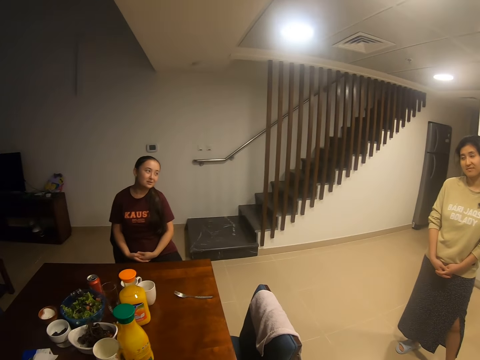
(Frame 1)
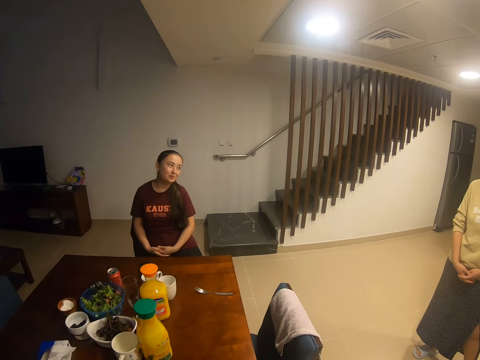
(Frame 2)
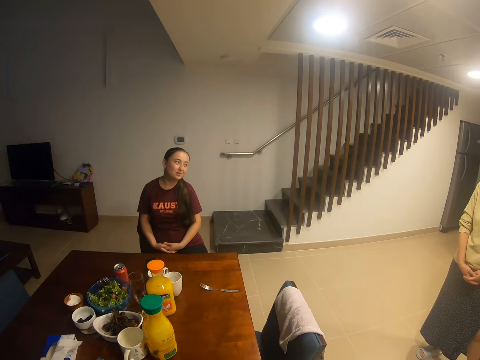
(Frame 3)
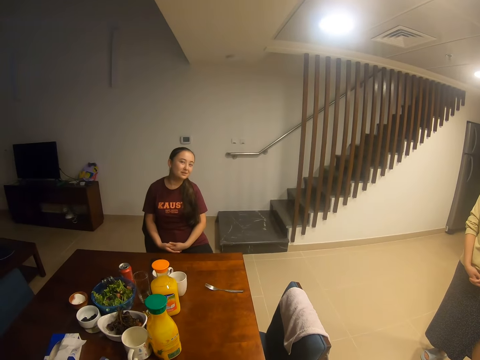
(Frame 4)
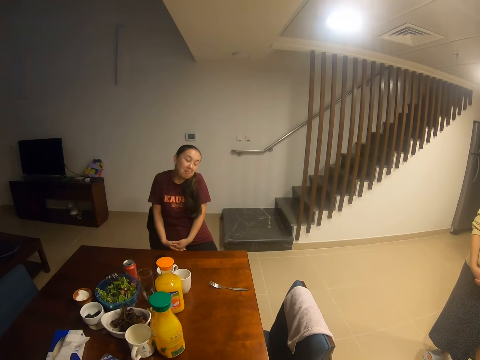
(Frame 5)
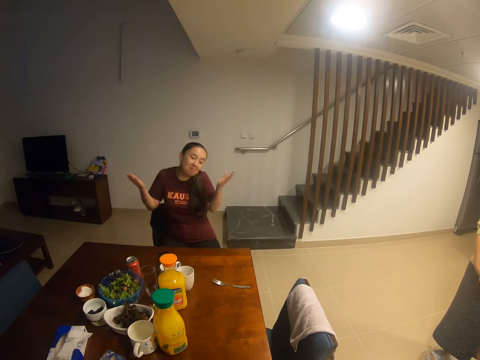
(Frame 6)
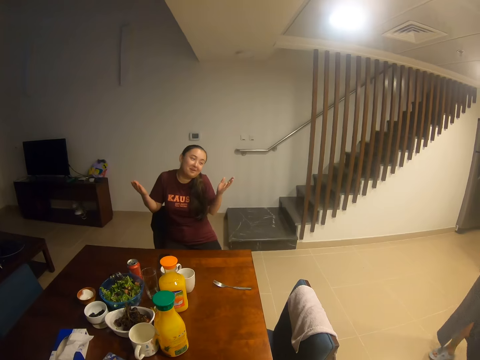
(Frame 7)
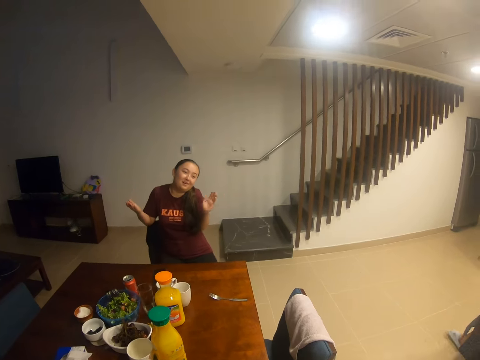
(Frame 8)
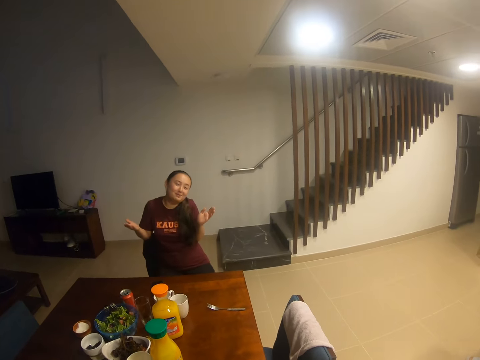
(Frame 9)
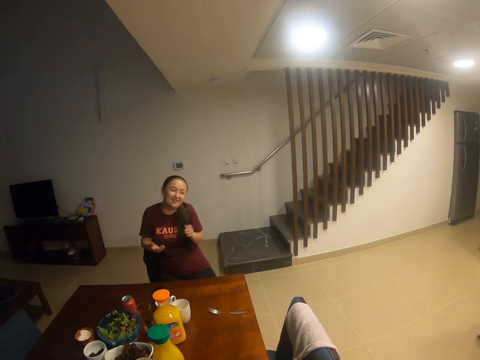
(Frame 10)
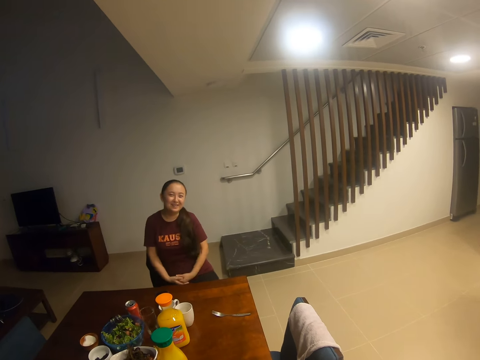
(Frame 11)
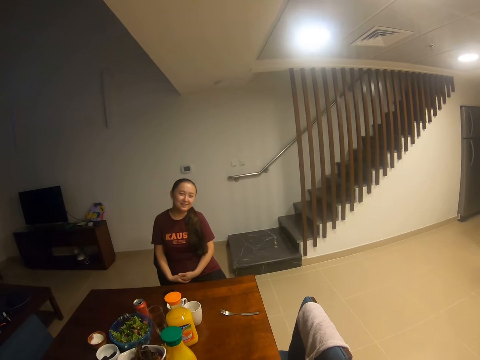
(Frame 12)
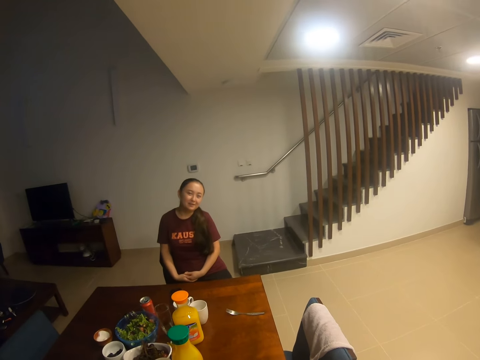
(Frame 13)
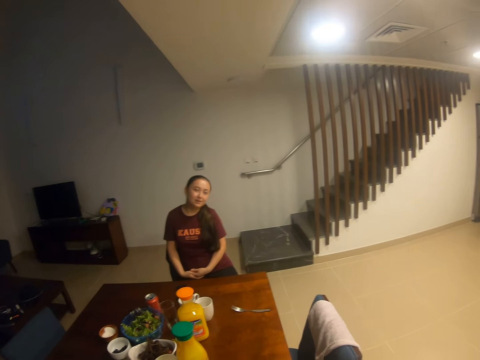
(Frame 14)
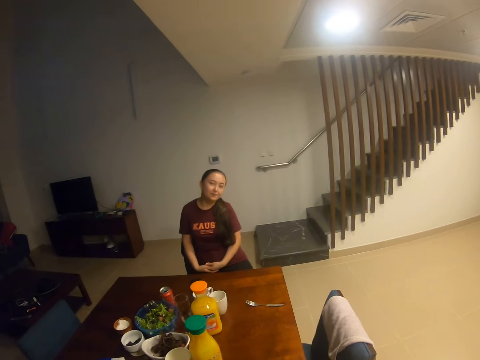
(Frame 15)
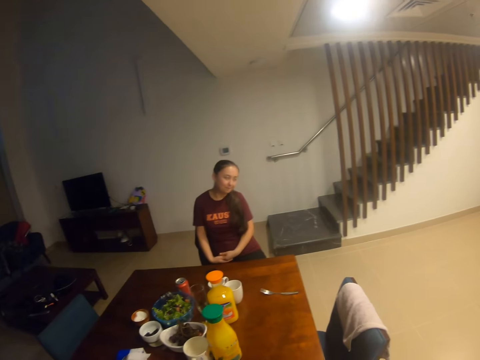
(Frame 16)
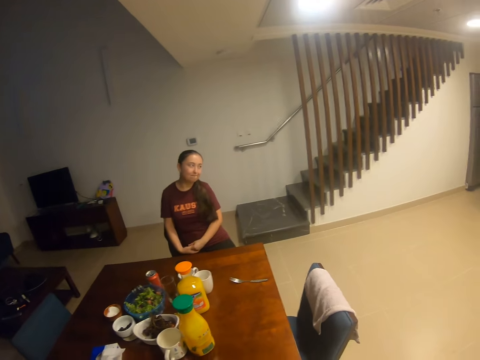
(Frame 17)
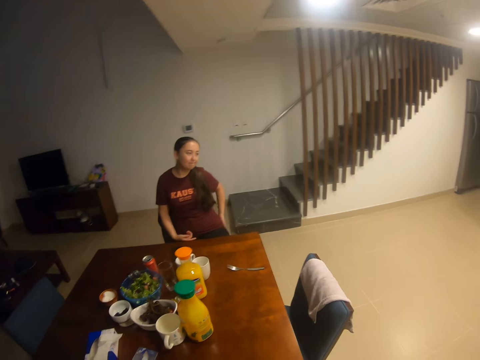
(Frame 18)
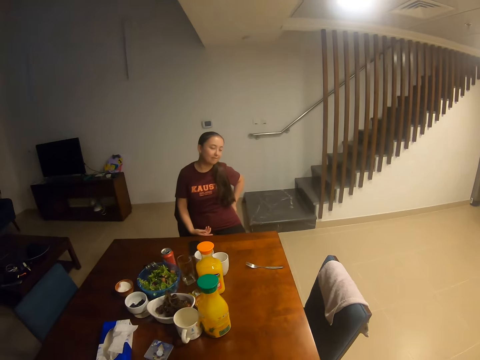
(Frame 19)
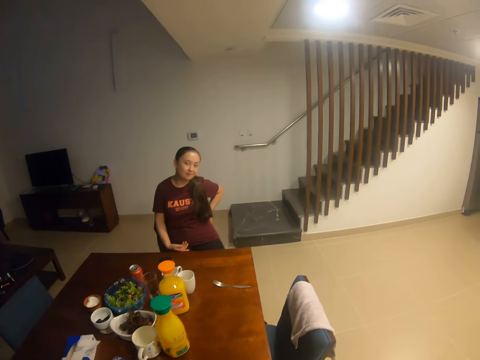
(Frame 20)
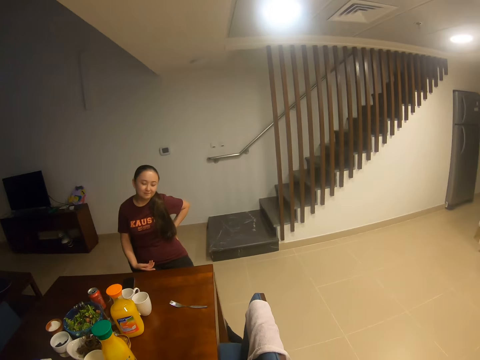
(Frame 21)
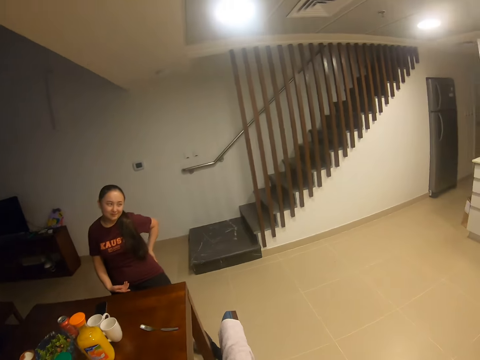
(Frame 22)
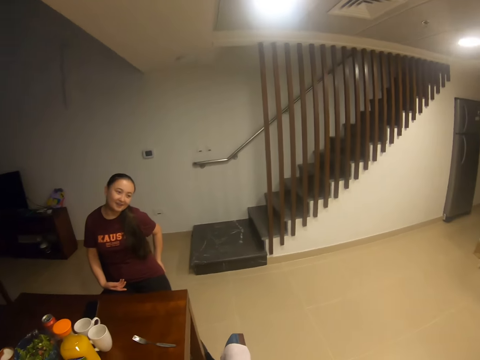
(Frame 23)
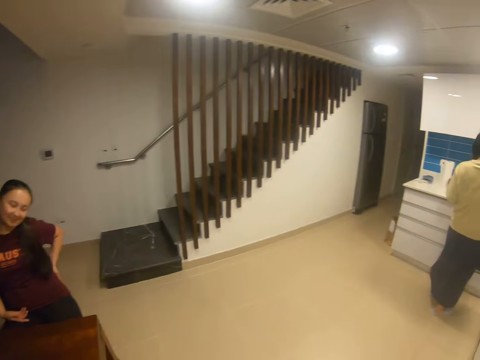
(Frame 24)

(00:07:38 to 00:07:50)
The camera wearer dialogues with a woman. A lady interacts with the camera wearer and another lady.

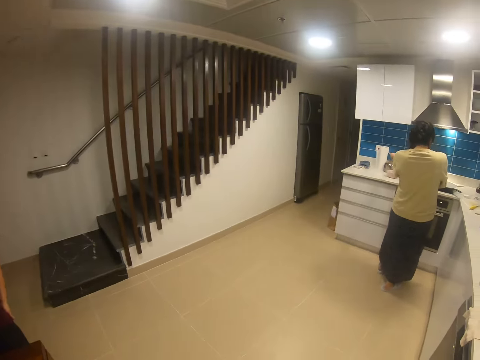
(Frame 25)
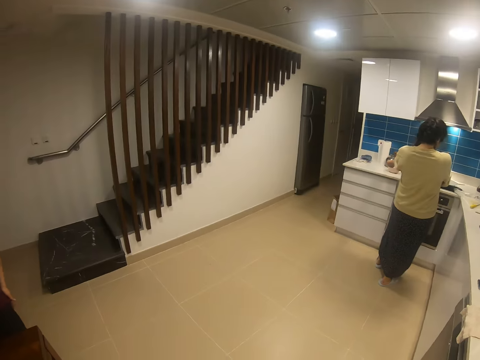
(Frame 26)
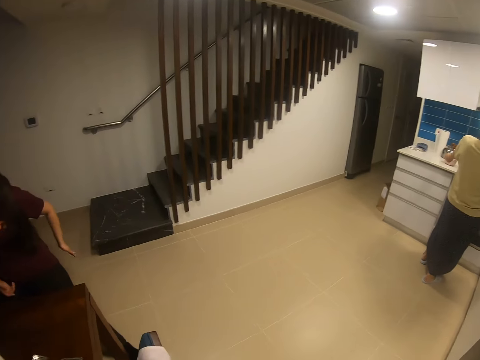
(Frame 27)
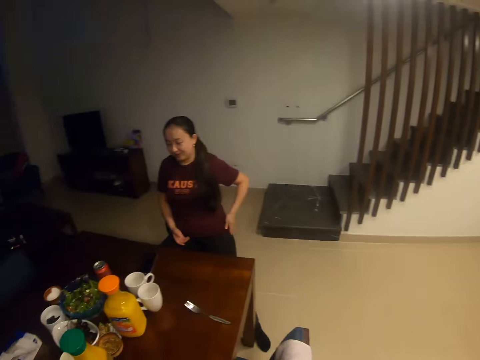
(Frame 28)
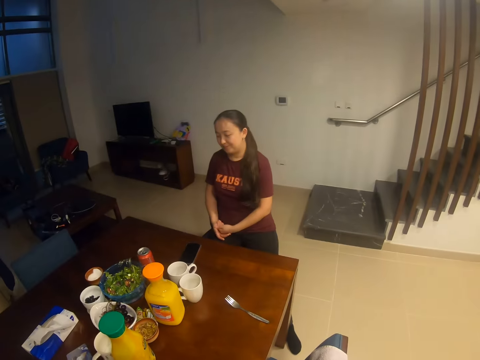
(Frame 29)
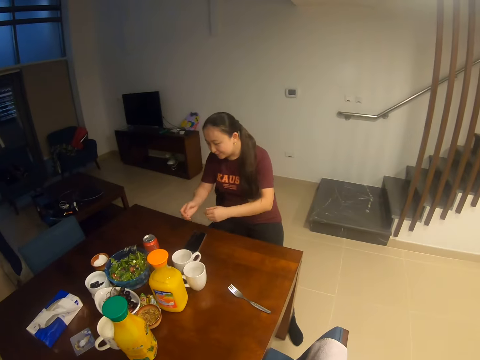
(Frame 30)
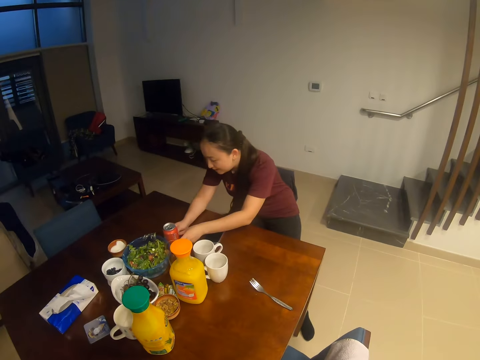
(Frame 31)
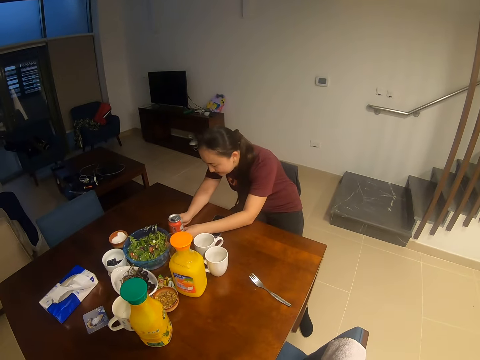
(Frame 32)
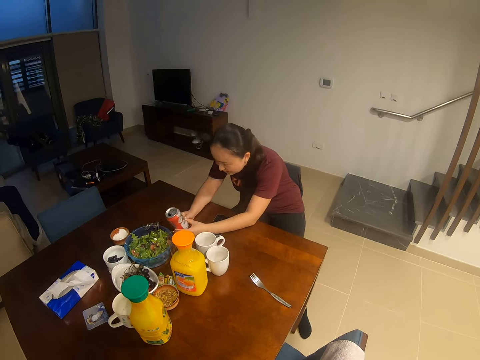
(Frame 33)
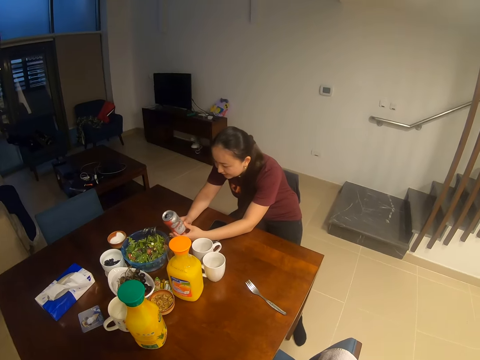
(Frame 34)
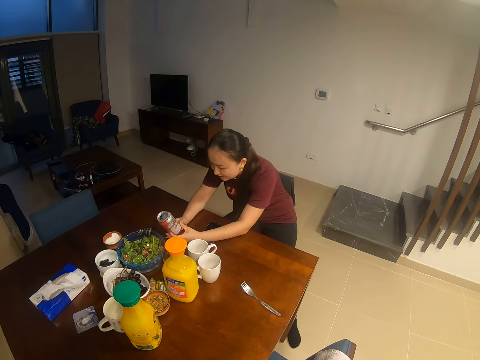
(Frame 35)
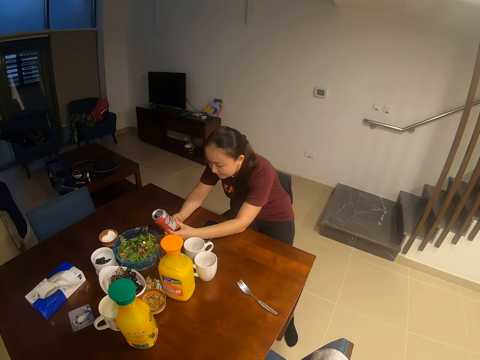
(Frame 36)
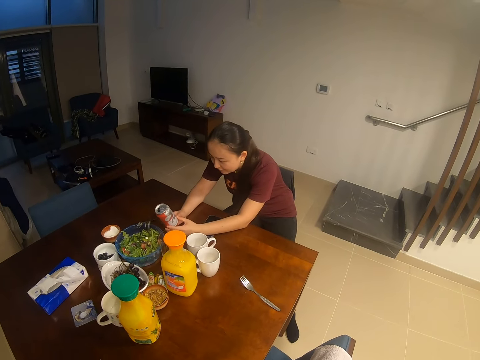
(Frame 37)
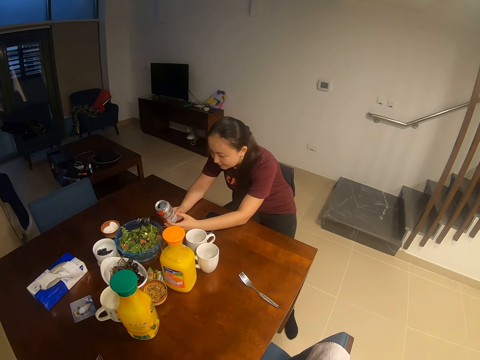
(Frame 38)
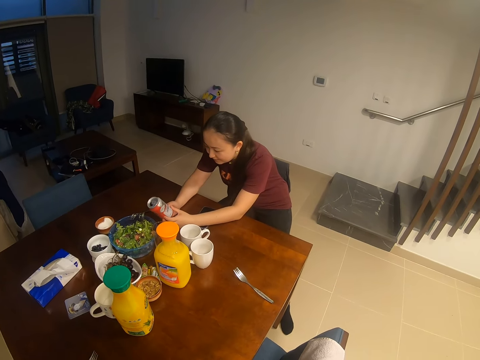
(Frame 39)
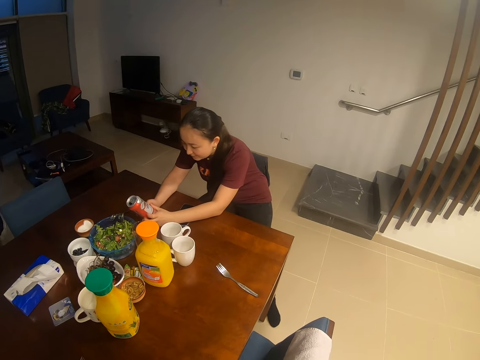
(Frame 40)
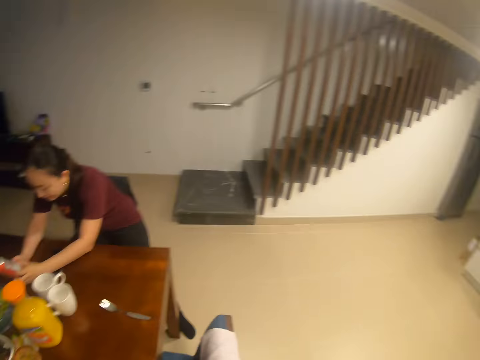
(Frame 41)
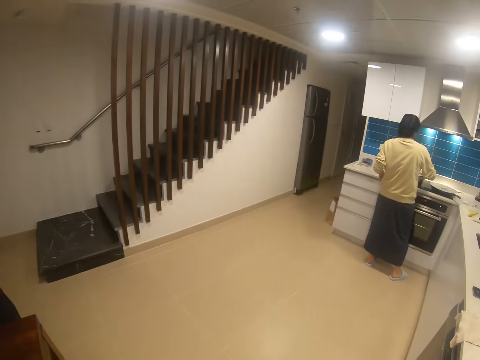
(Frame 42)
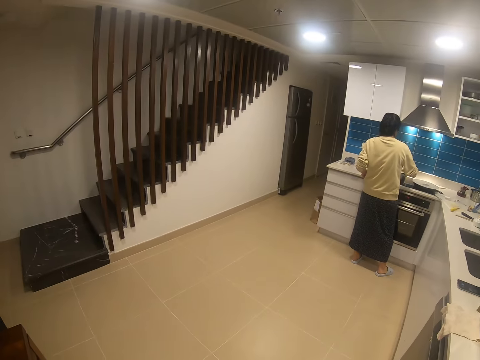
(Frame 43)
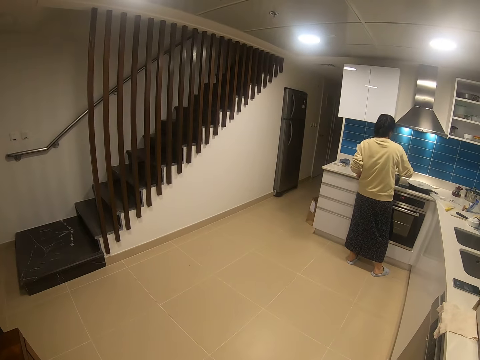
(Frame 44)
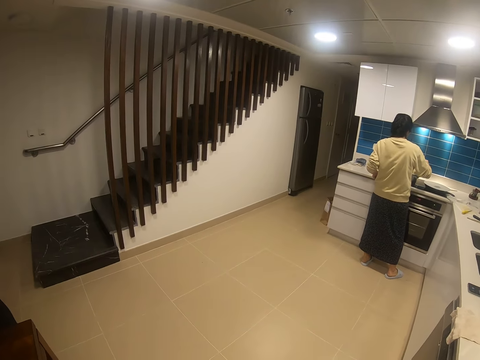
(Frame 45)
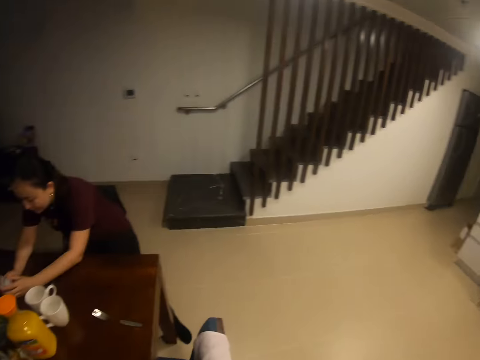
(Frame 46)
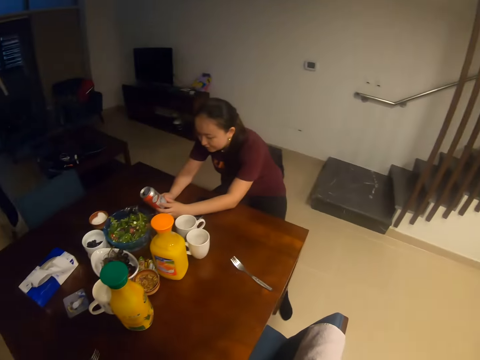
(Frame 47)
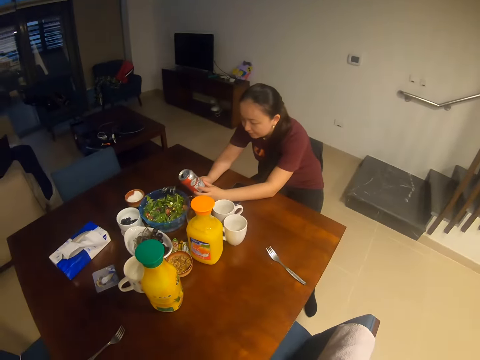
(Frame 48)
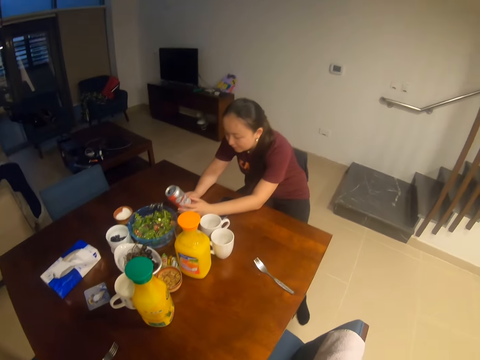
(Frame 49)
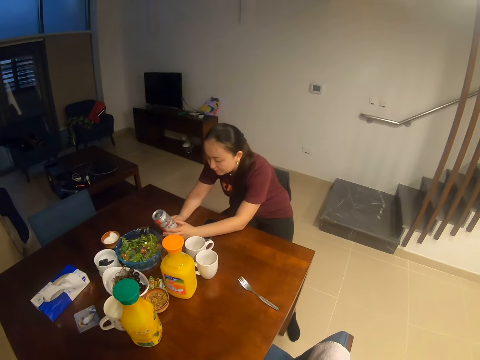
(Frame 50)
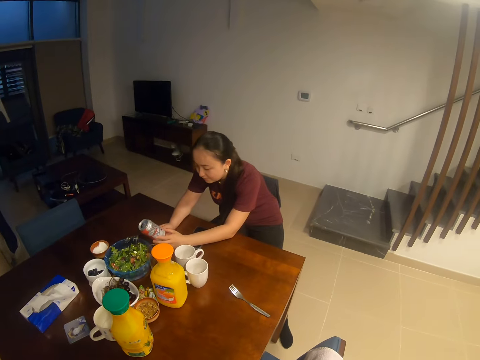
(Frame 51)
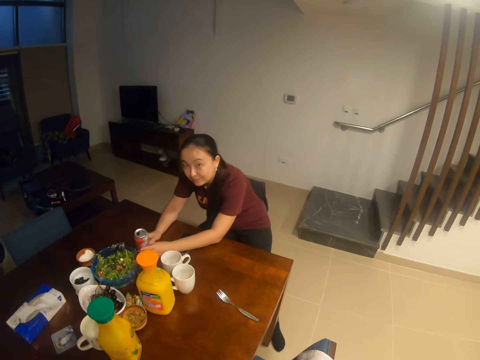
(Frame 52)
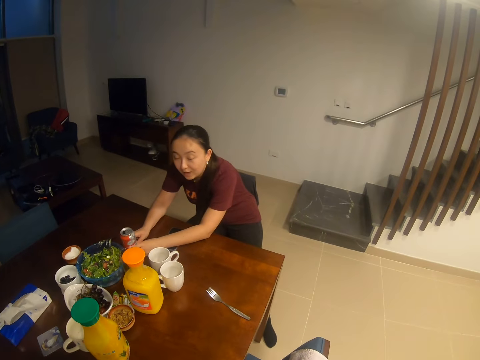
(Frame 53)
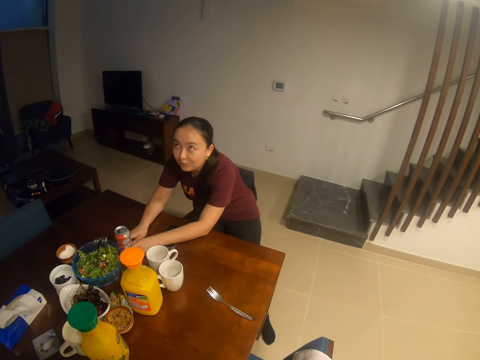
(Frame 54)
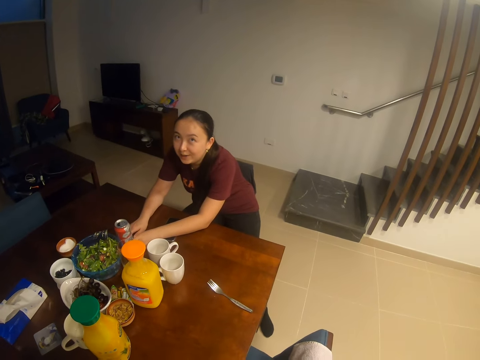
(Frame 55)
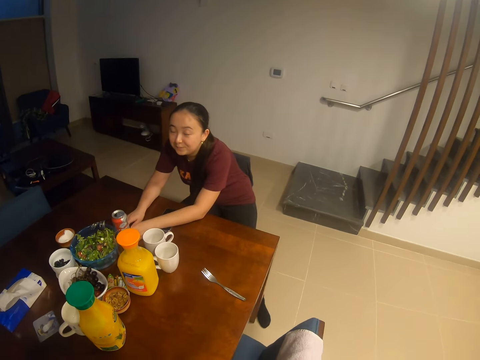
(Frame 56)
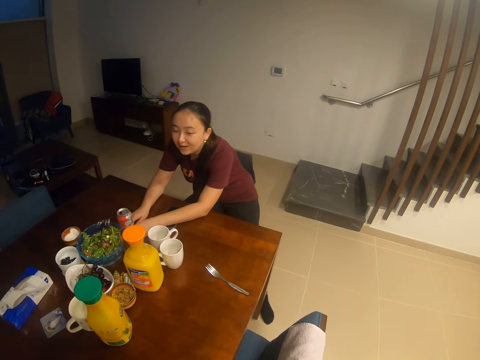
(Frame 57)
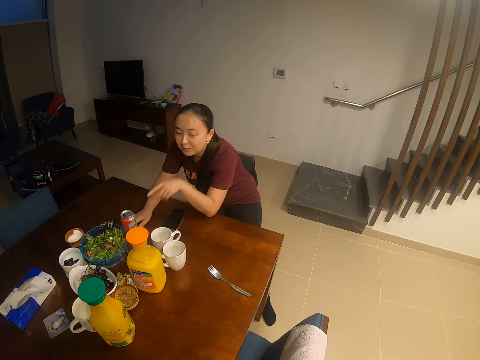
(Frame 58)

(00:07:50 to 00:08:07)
A lady stands near a cooker. Another lady holds a soda can on the table. The camera wearer stands in the house. They look around. A woman stands in the house. The camera wearer dialogues with the other lady.
